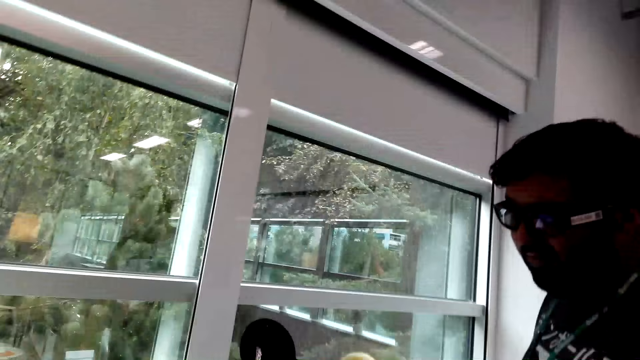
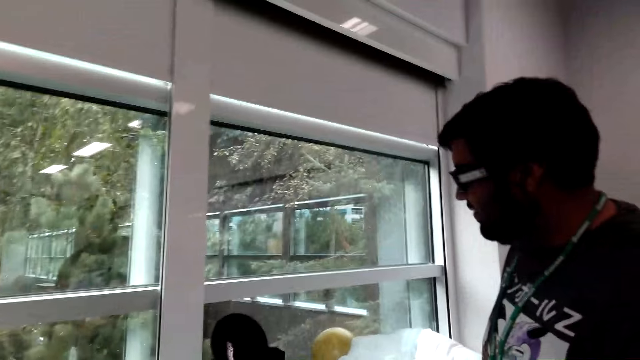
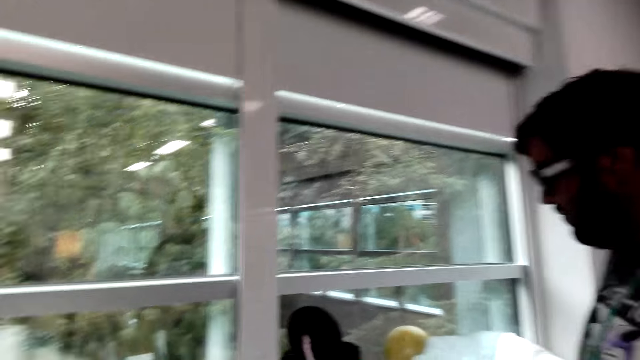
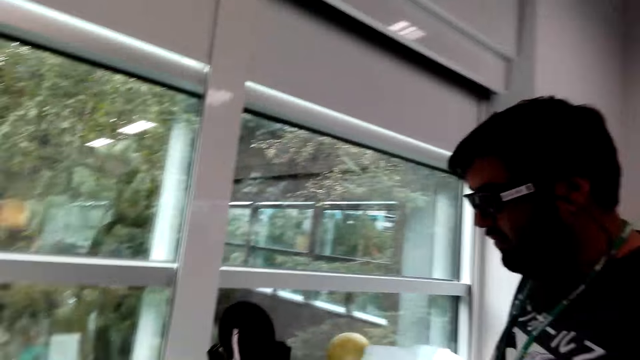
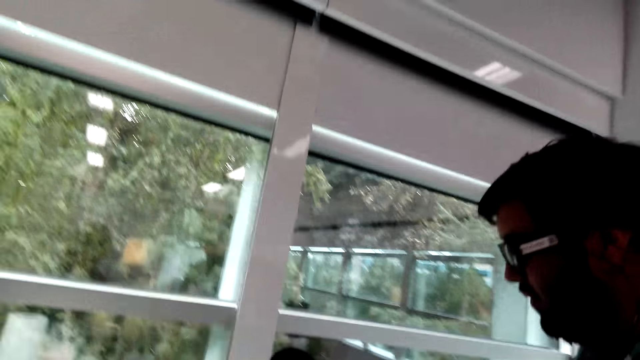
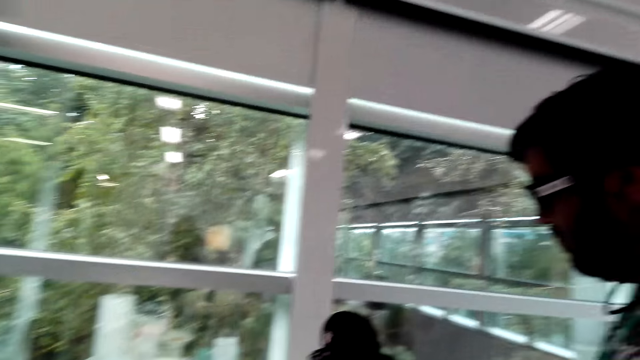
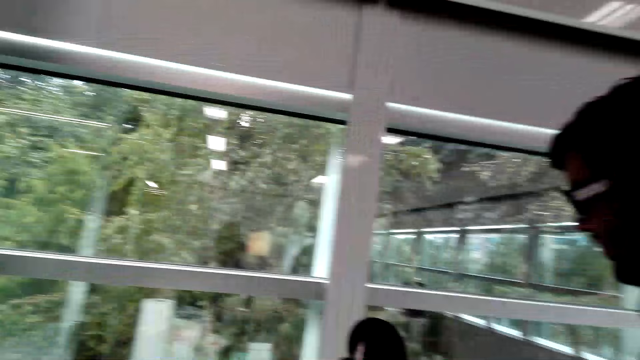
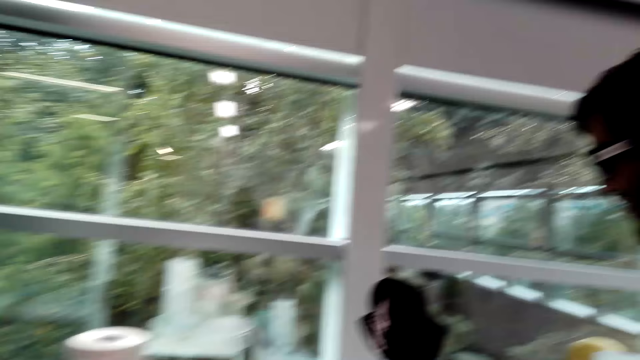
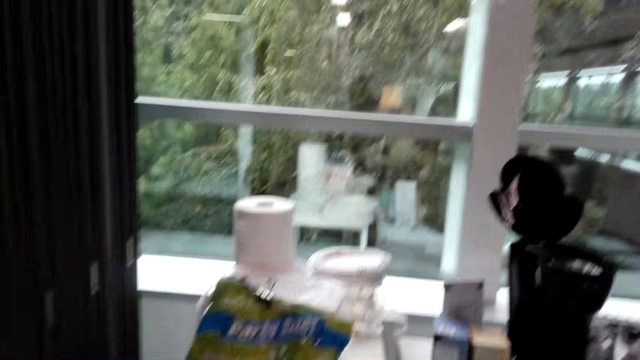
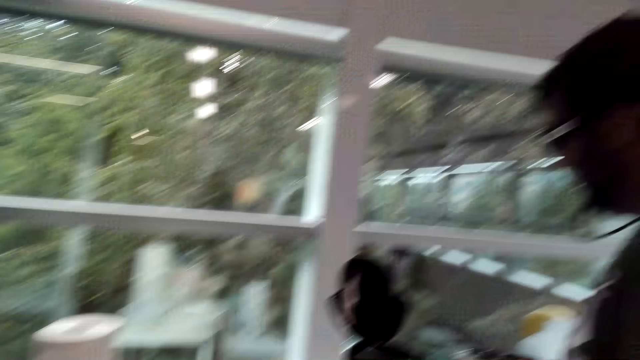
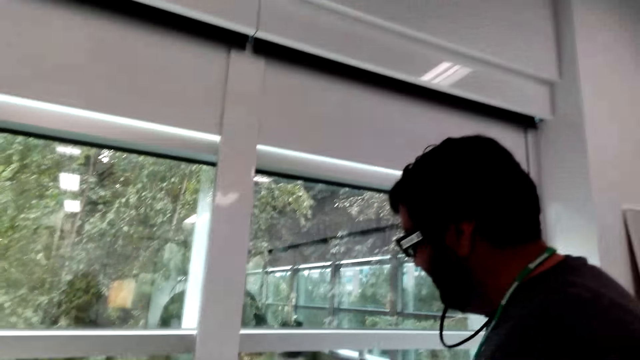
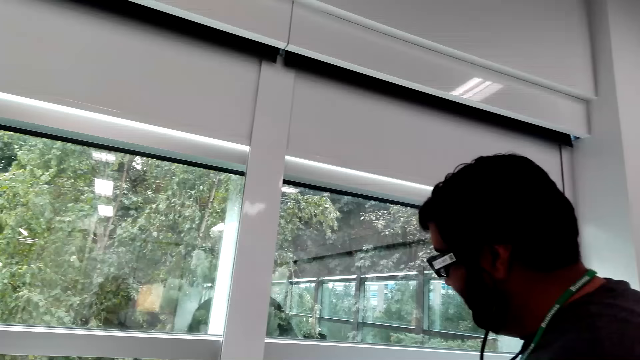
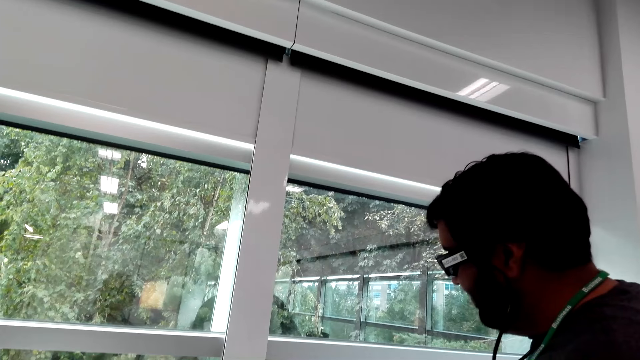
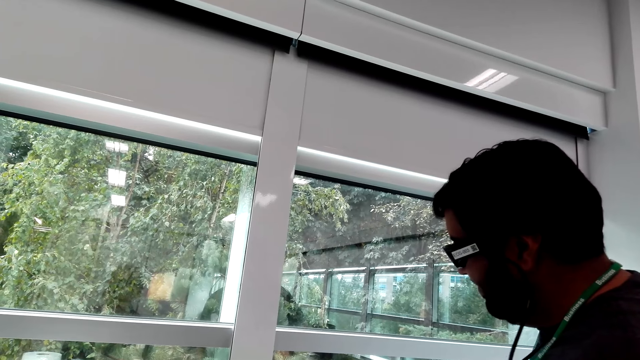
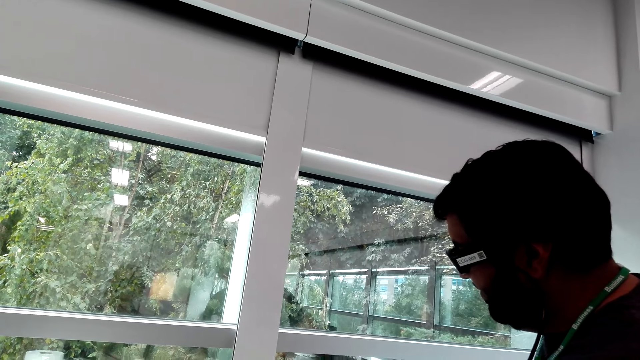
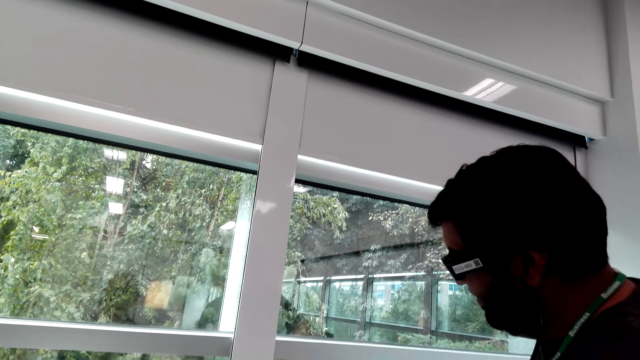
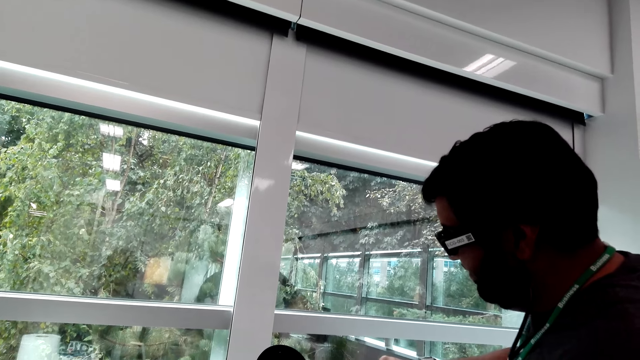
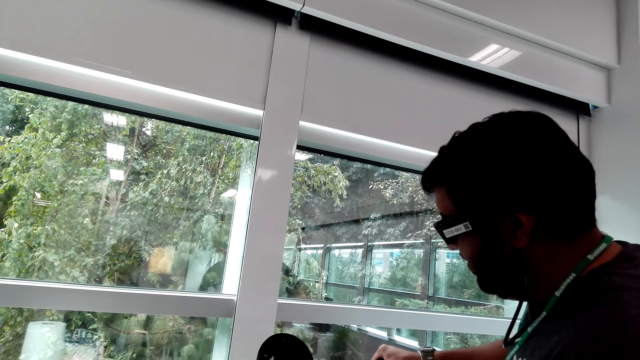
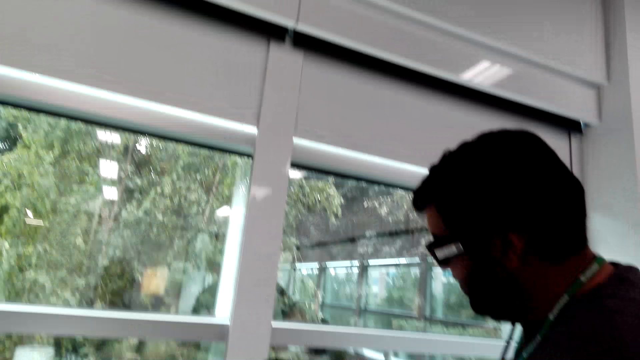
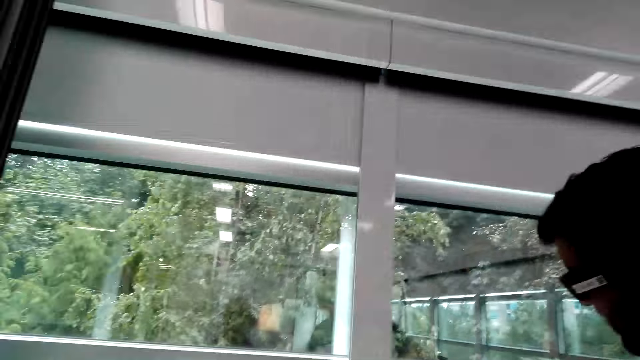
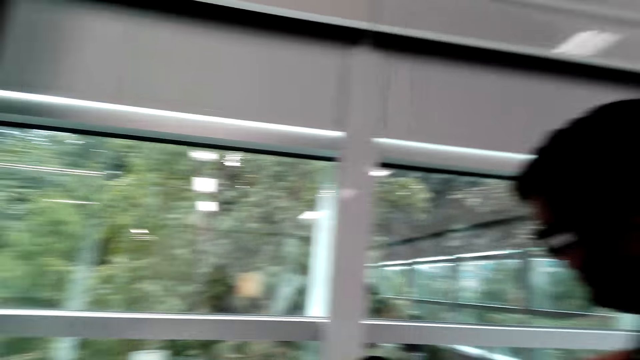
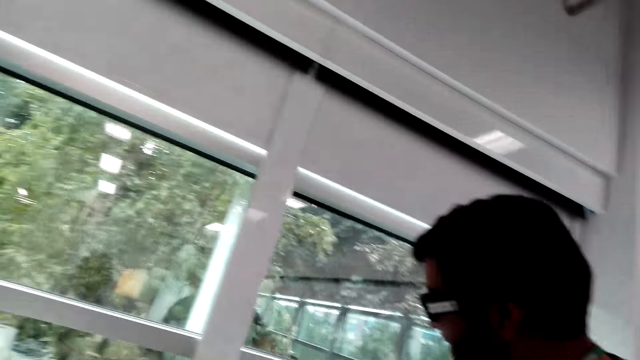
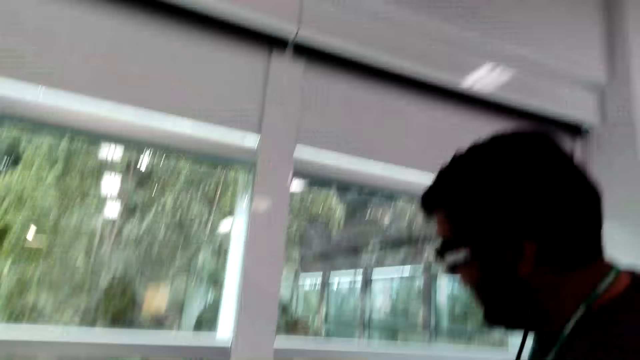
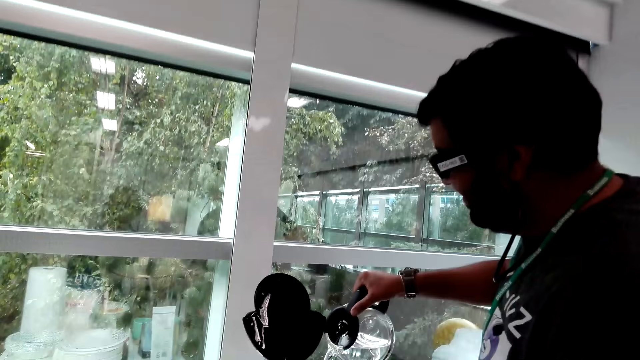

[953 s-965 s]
The camera wearer talks with a man. The man pours water into the coffee maker.

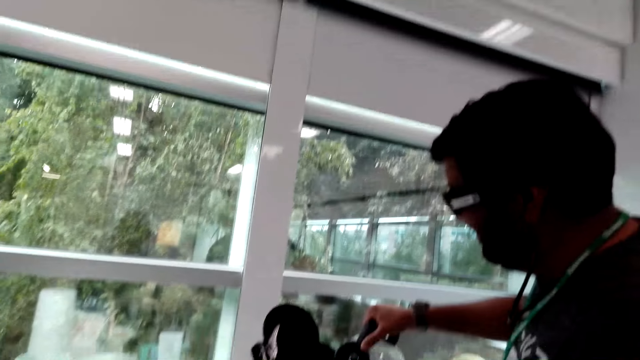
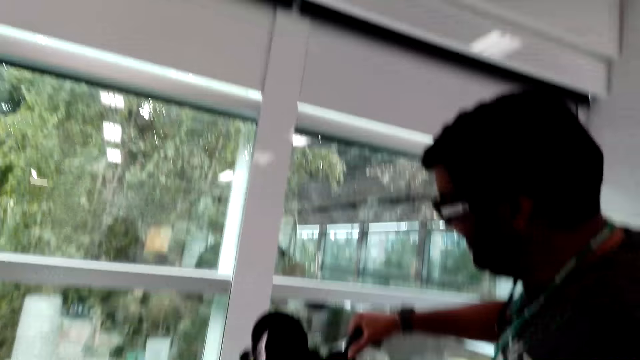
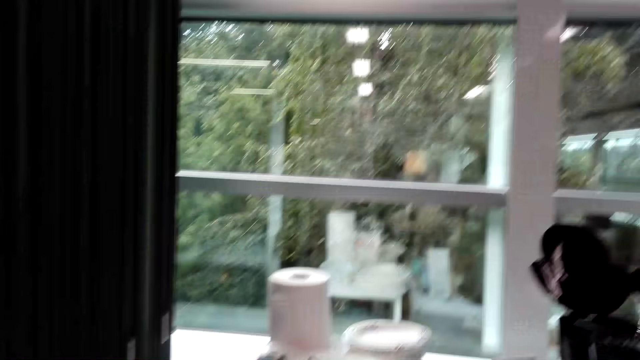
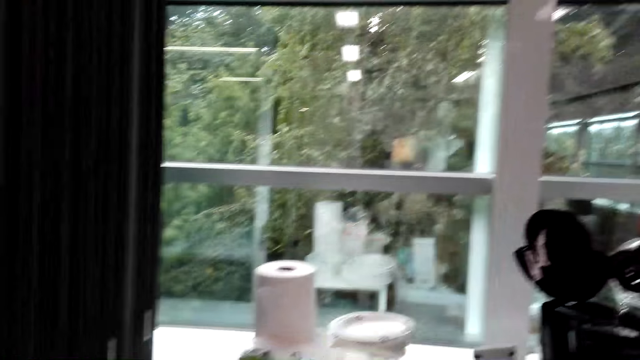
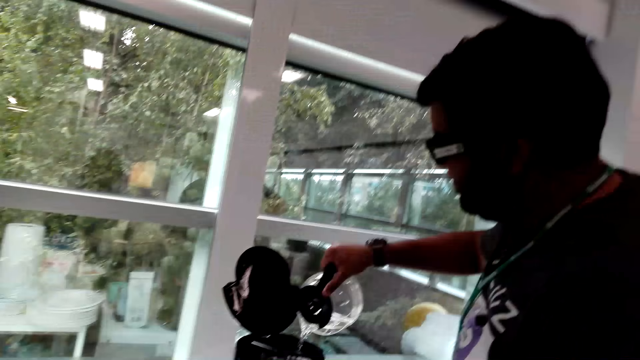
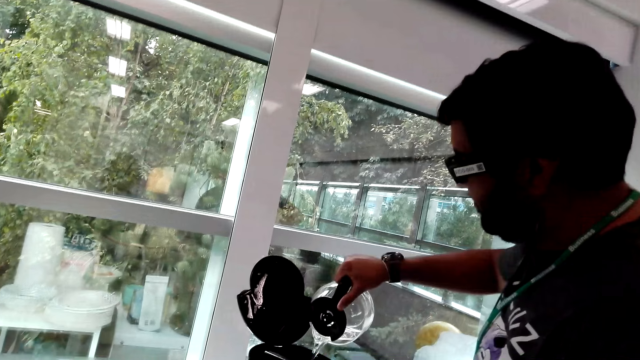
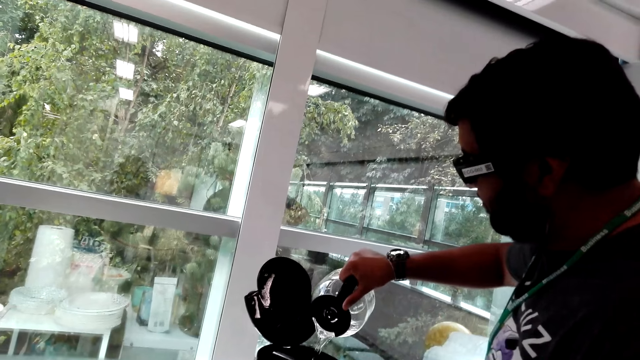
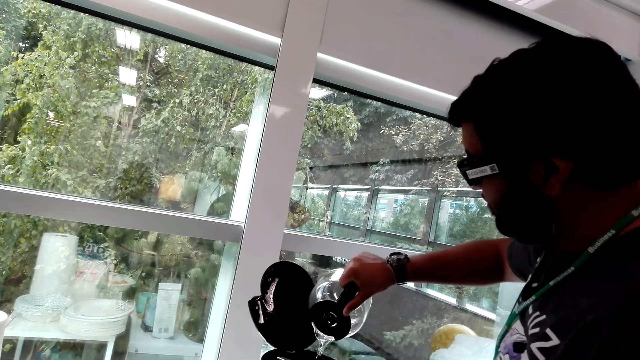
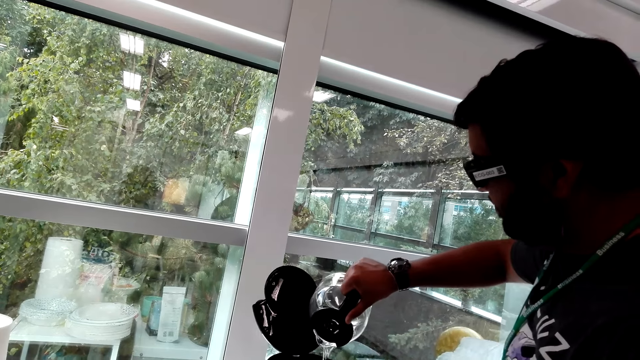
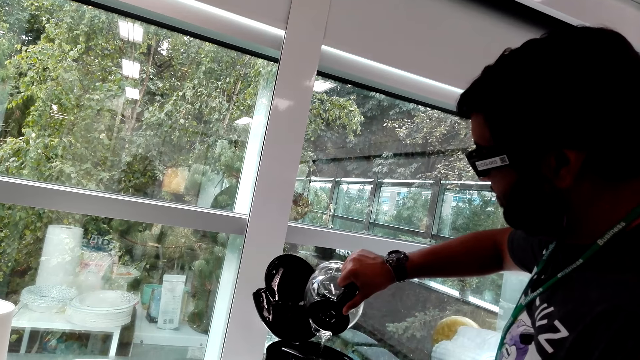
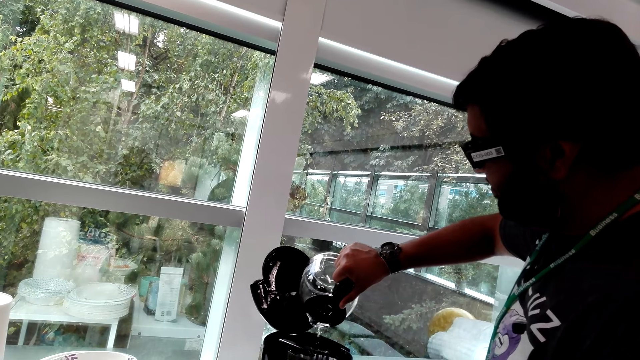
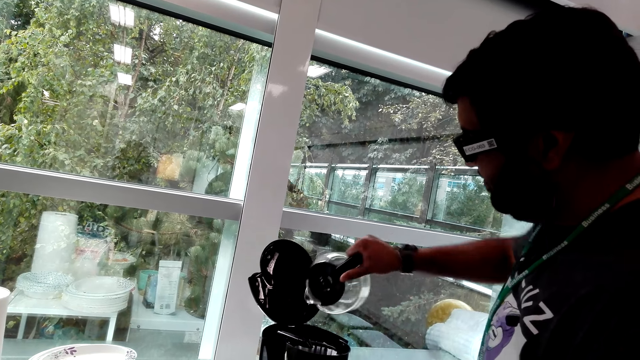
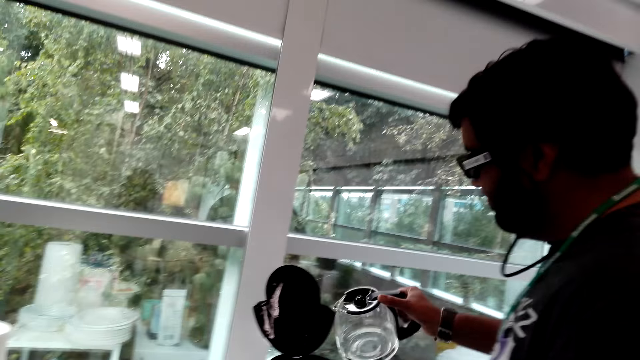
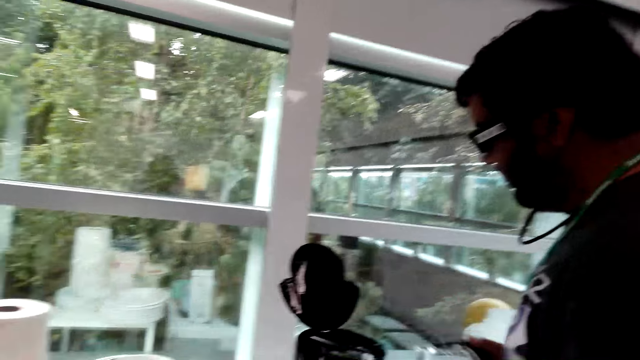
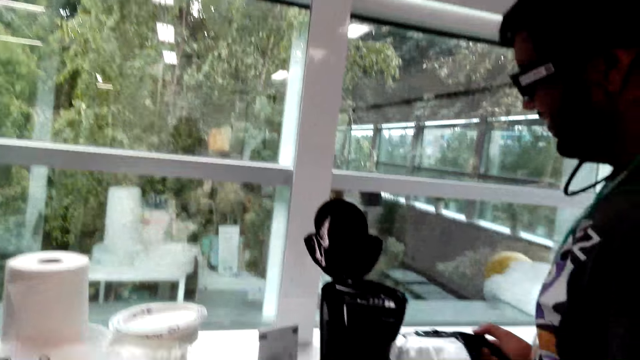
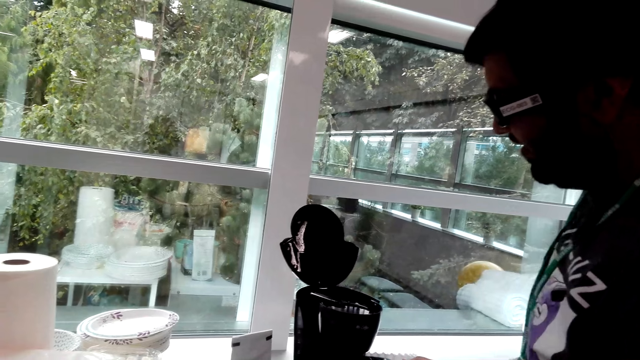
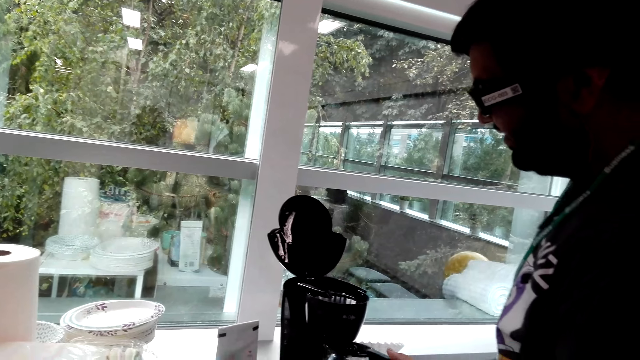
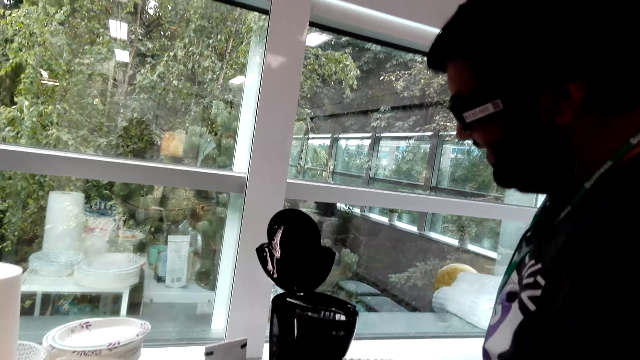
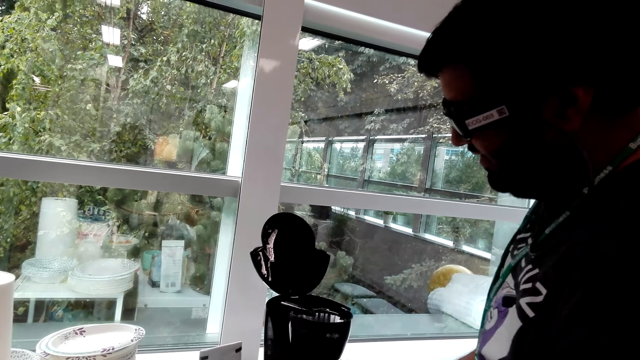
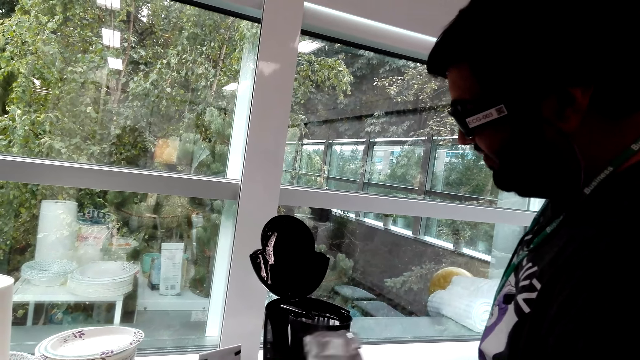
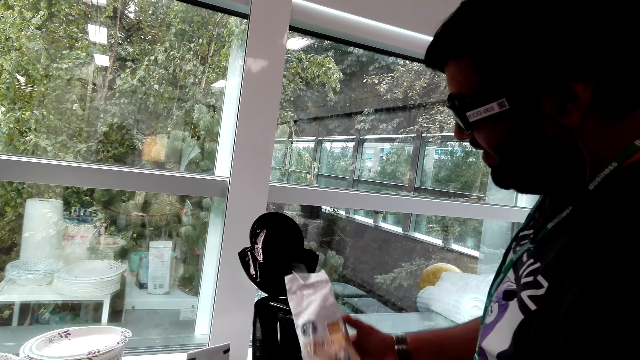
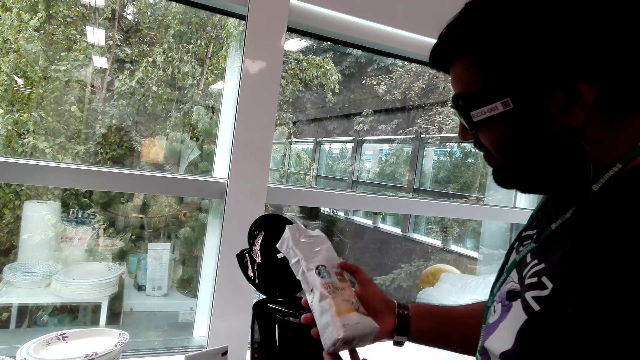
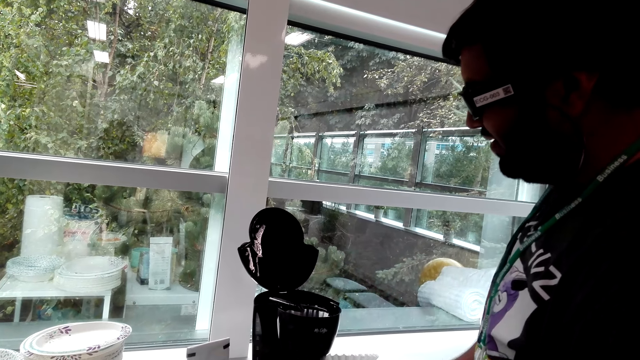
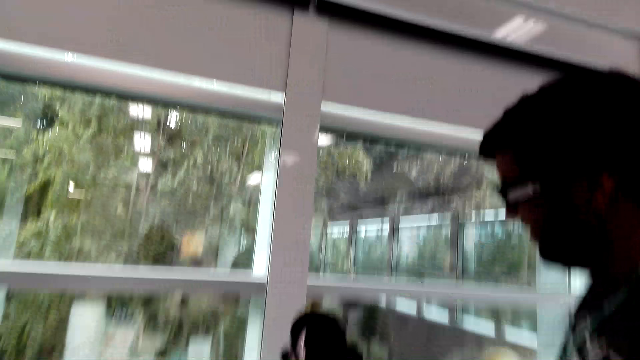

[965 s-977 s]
A man pours water into the coffee maker. The man places the jug on the table. The man picks coffee from the table.
